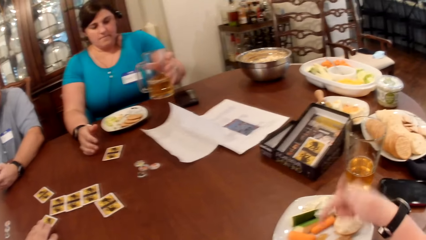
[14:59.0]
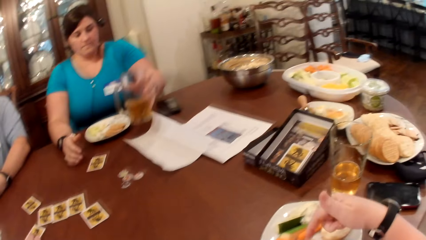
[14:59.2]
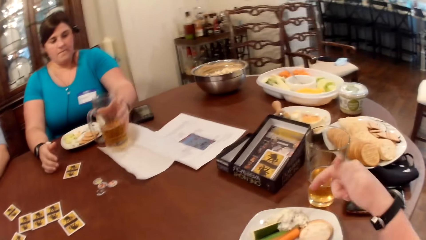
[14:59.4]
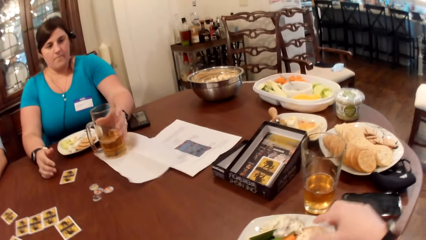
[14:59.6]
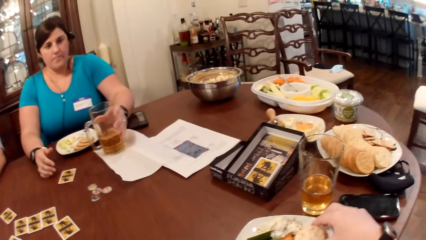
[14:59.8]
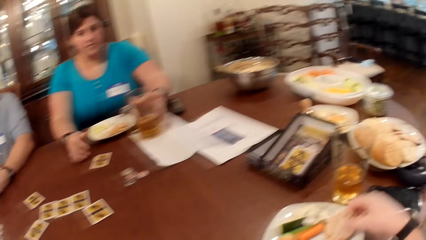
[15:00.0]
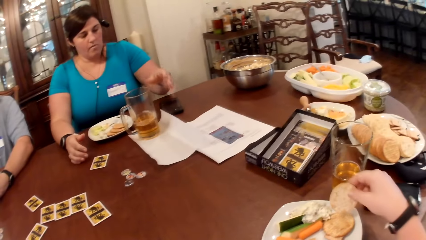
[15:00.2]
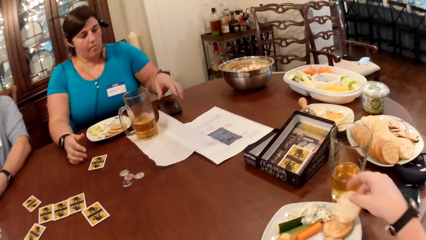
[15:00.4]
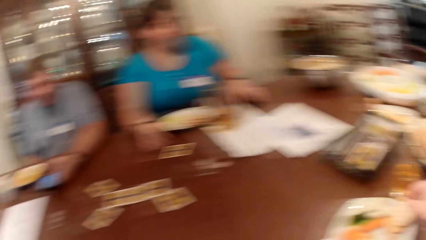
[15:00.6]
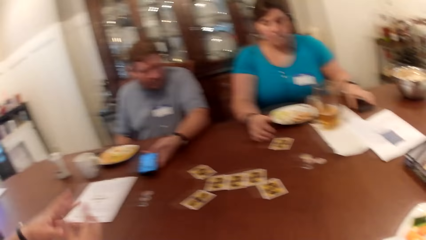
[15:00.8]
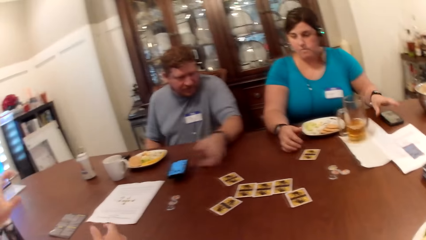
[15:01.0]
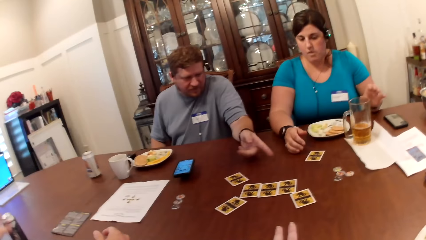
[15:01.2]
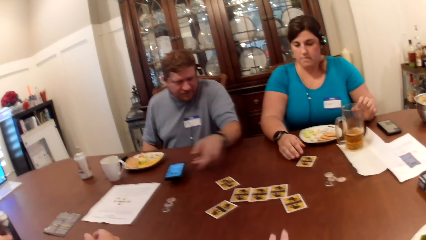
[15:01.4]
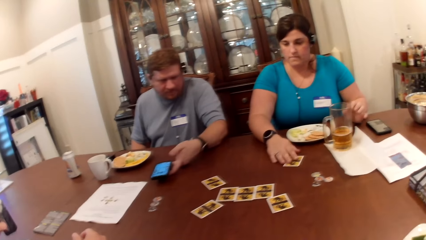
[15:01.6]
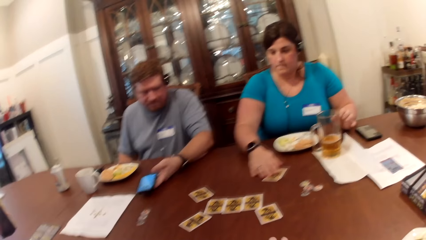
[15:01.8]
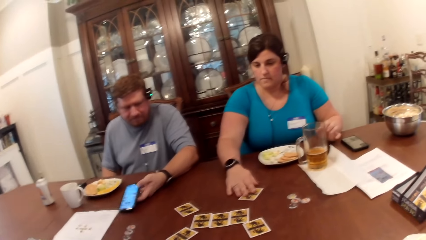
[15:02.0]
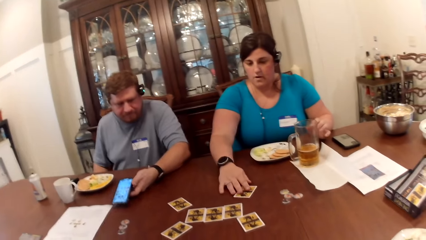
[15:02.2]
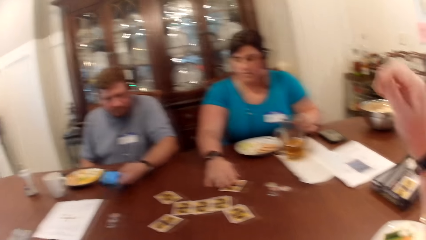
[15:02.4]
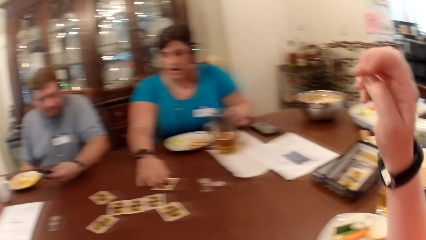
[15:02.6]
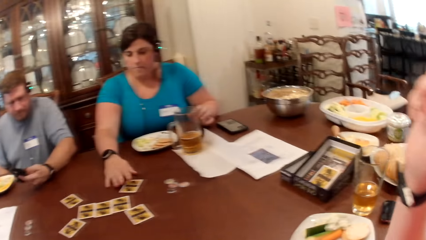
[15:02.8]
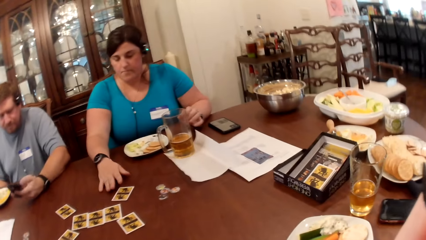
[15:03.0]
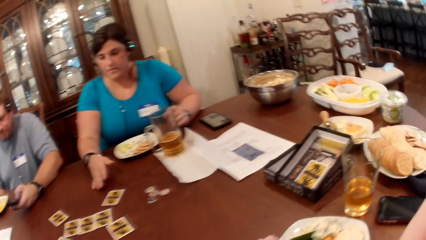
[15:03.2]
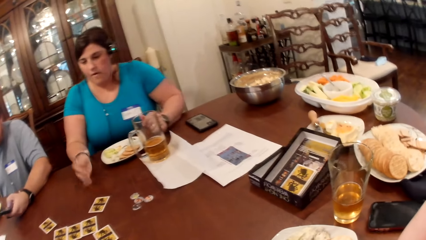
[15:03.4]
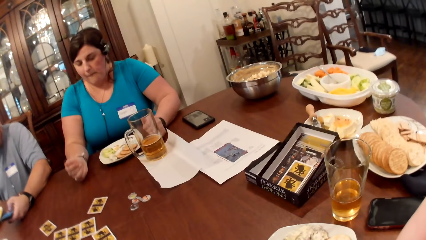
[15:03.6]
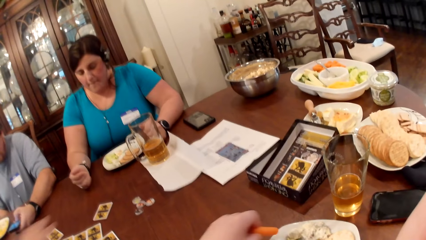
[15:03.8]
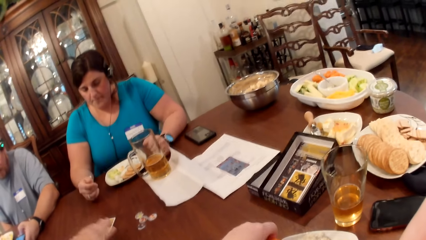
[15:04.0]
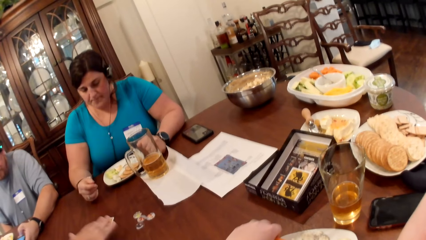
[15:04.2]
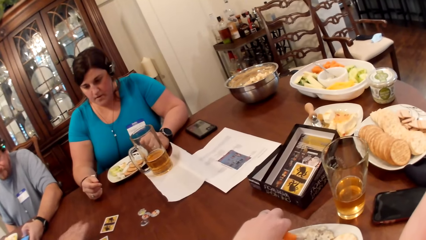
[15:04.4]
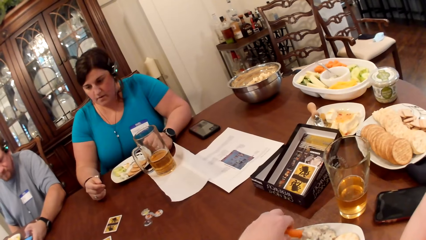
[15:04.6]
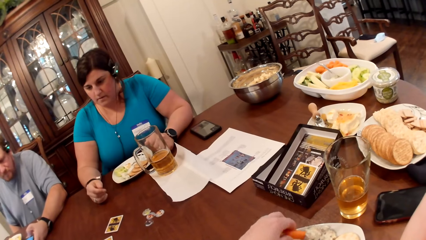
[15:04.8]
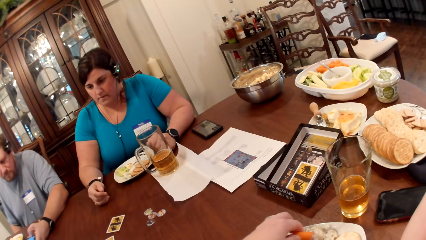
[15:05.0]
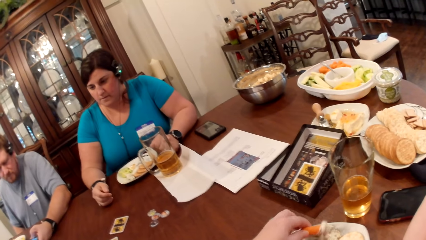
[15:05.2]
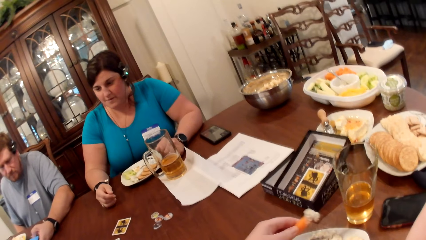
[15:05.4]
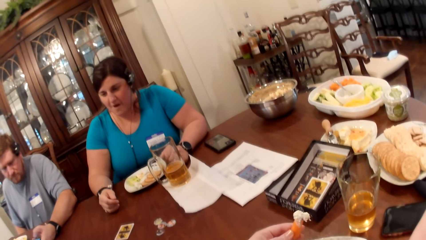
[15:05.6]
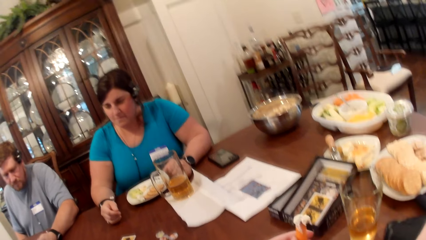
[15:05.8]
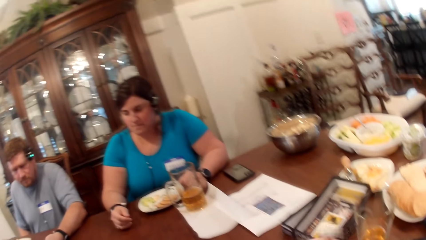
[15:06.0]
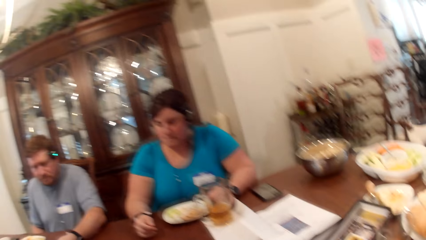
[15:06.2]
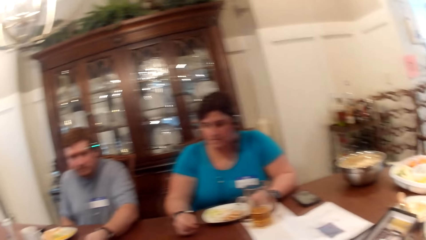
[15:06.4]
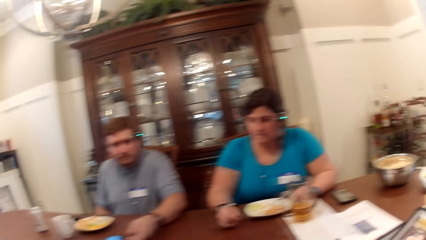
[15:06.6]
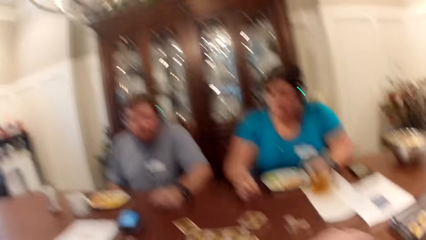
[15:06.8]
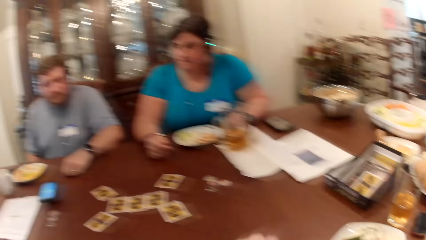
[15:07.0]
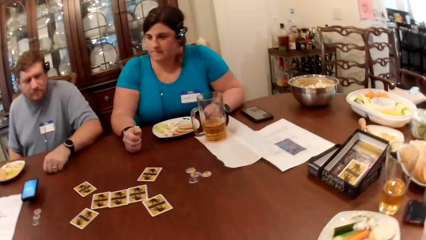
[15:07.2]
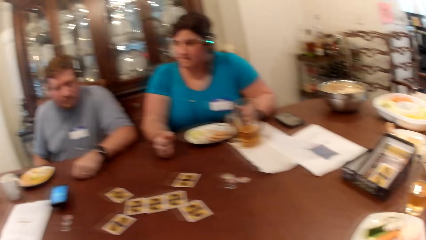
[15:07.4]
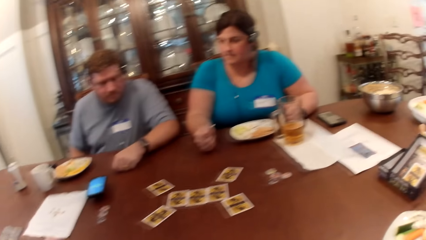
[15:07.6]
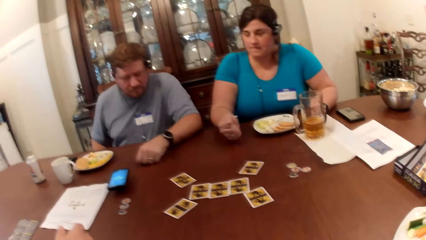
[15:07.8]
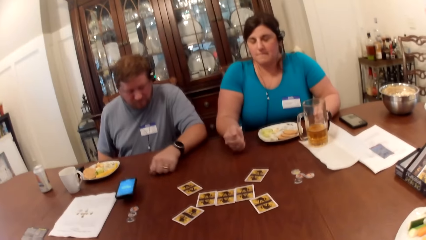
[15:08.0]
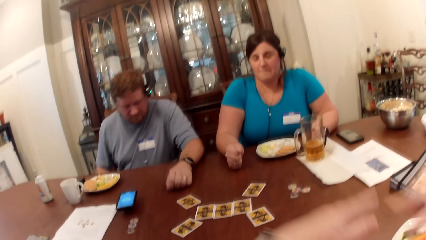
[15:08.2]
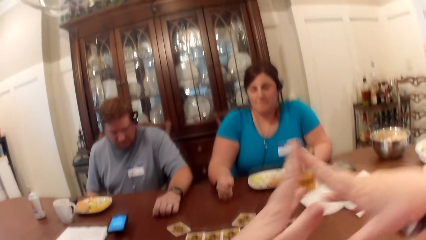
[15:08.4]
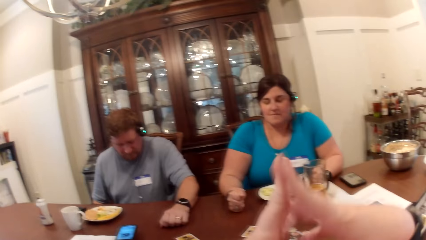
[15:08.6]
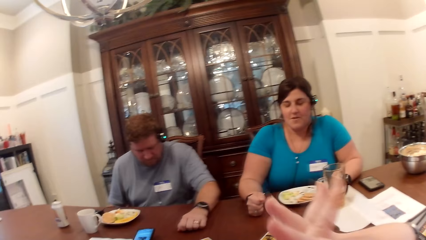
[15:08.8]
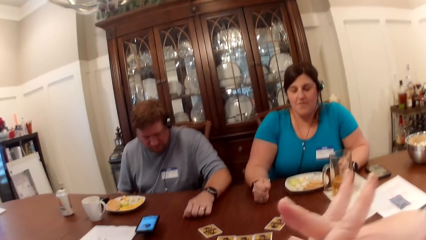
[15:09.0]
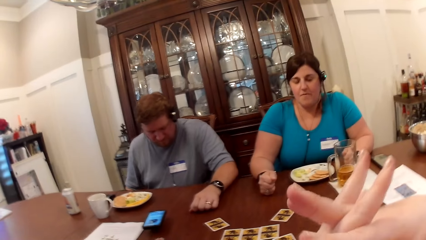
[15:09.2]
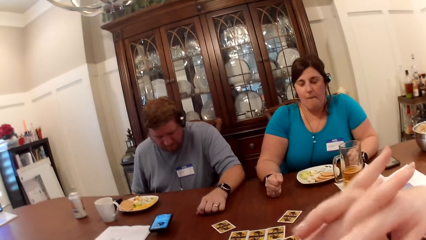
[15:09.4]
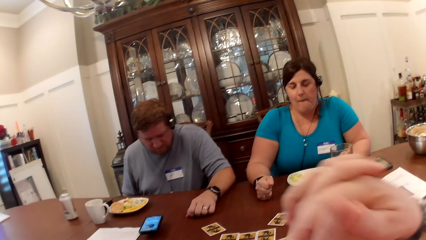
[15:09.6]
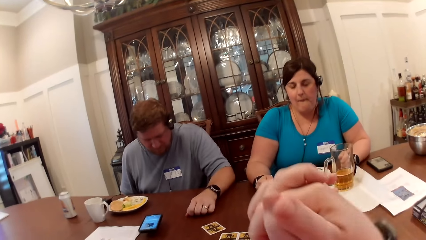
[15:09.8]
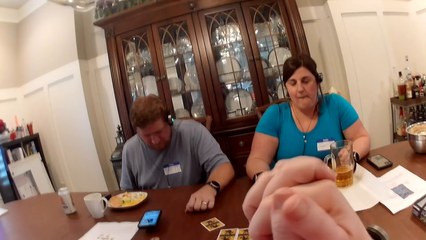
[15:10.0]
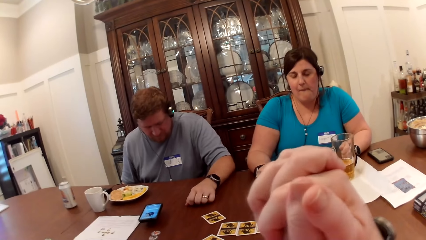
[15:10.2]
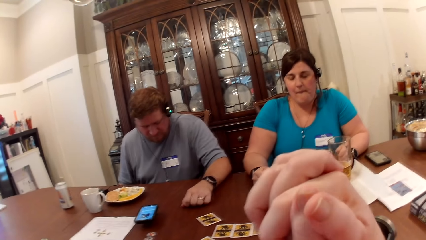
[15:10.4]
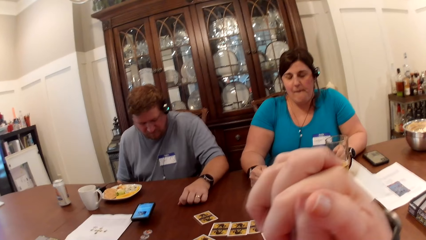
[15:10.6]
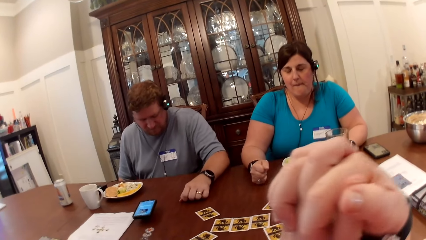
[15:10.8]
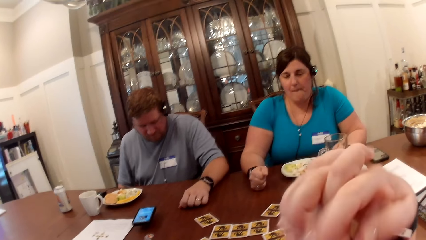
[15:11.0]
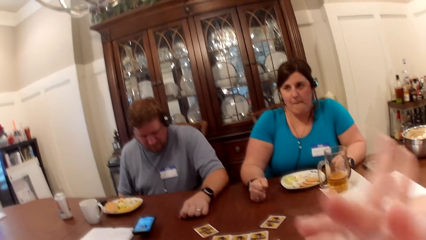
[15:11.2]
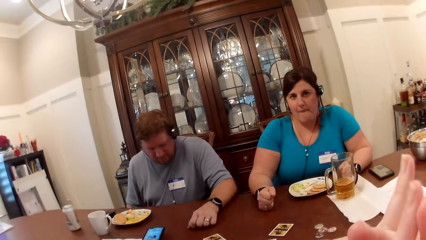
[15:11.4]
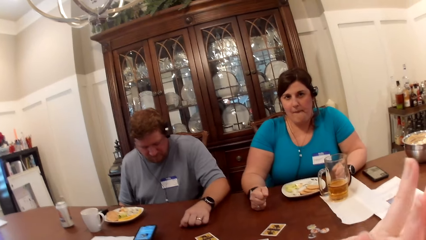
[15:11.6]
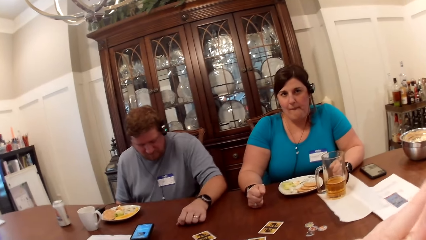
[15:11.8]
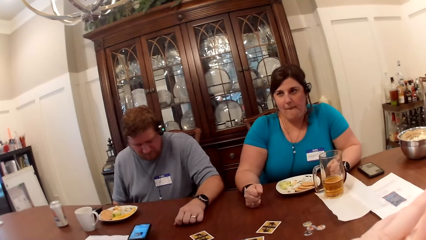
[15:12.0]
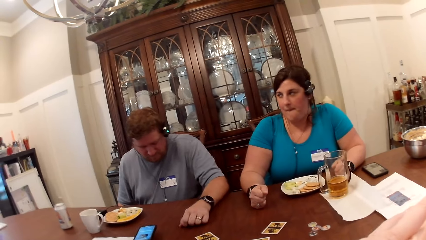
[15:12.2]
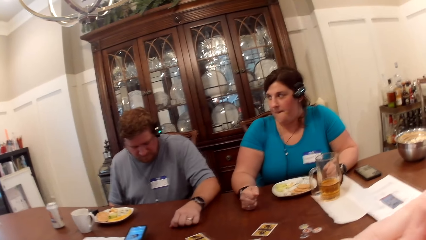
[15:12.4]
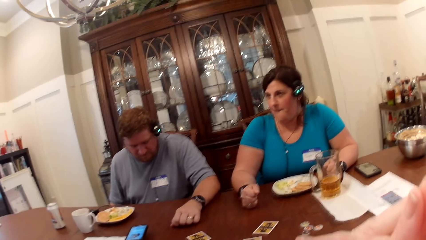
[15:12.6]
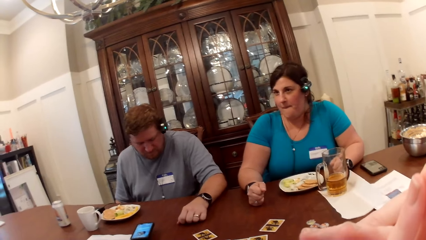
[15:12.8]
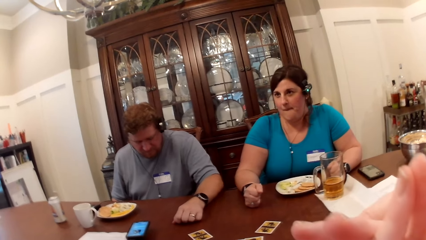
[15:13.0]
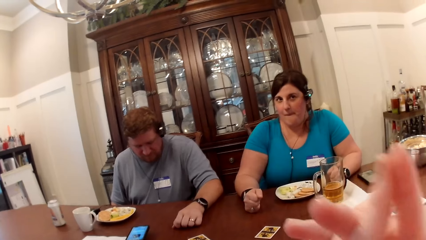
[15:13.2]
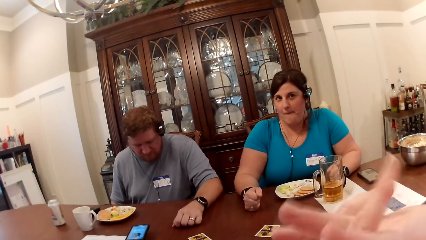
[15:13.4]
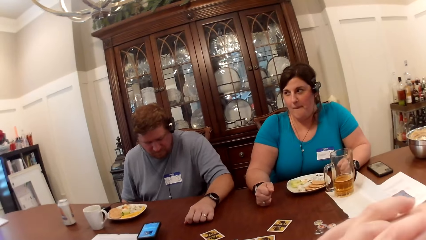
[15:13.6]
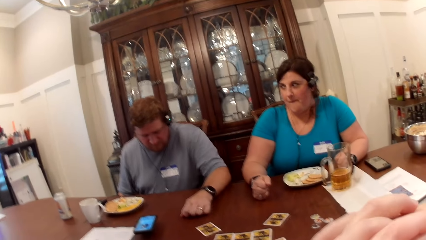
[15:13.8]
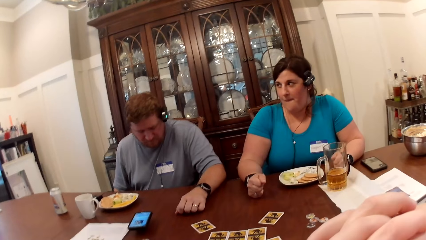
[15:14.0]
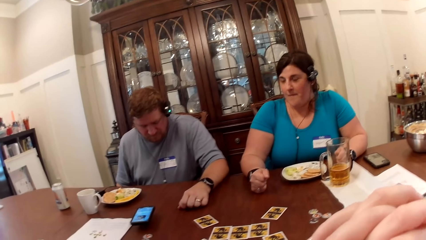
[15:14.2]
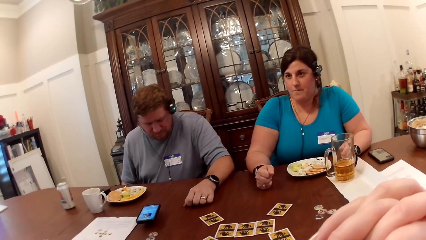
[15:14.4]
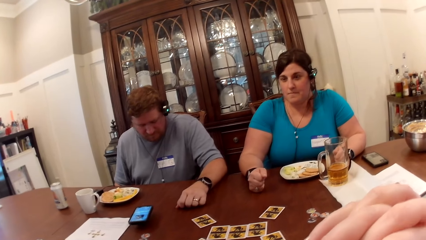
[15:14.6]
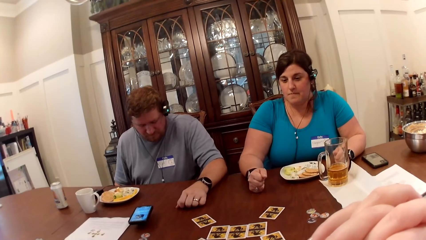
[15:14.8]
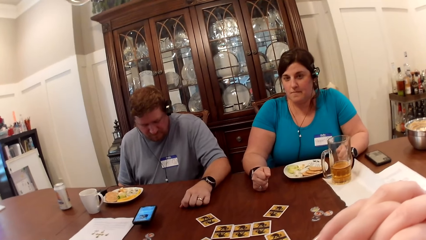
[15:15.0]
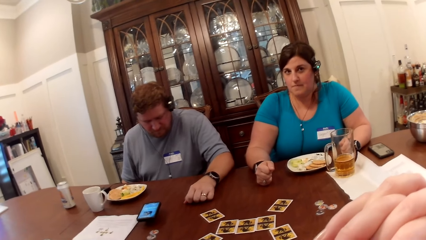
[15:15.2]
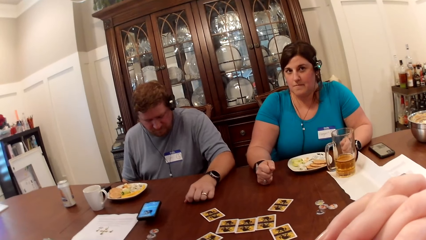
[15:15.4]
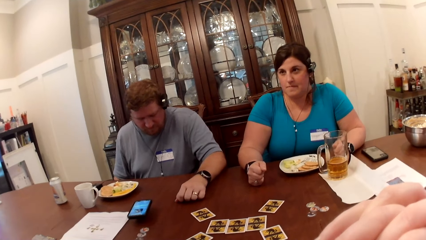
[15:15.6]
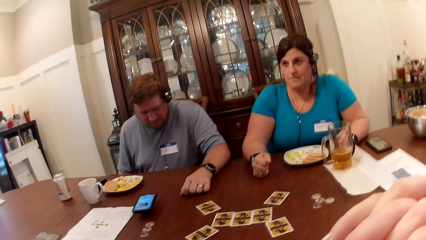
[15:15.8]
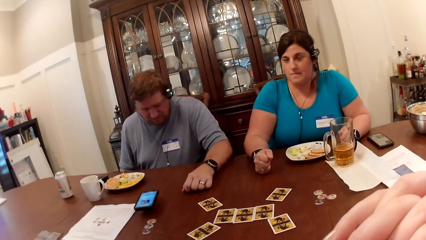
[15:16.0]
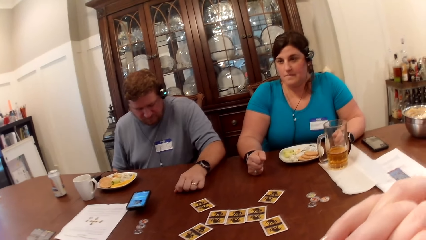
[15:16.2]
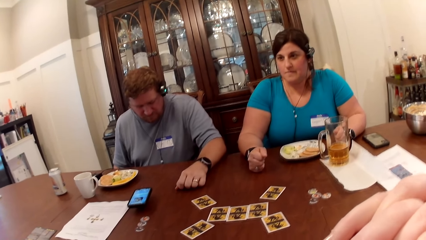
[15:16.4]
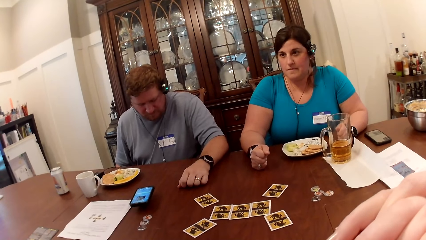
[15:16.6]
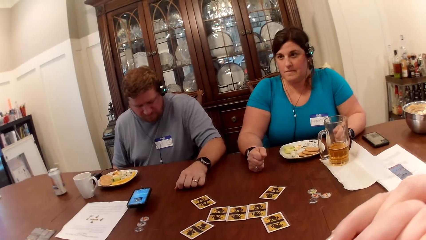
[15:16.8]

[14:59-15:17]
The woman picks a glass cup from the dining table with her left hand. She places the glass cup in her left hand on the kitchen tissue in the dining table. The camera wearer picks a cookie from the plate on the dining table with her right hand. The woman moves a phone on the dining table with her left hand. The man converses with the woman. The man picks a can of soda from the dining table with his left hand. The woman moves a game card on the dining table with her left hand. Another man picks the phone from the dining table with his left hand. The other man places the phone on the dining table. A virtual assistant converses with the camera wearer, the woman, the first man and the other man. The virtual assistant converses with the woman.
